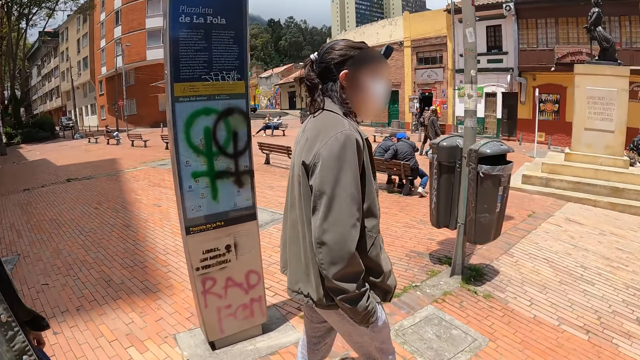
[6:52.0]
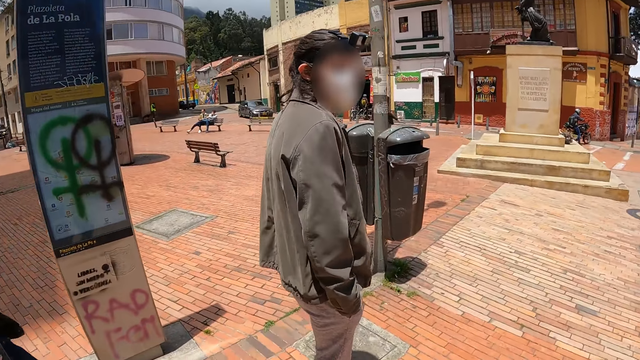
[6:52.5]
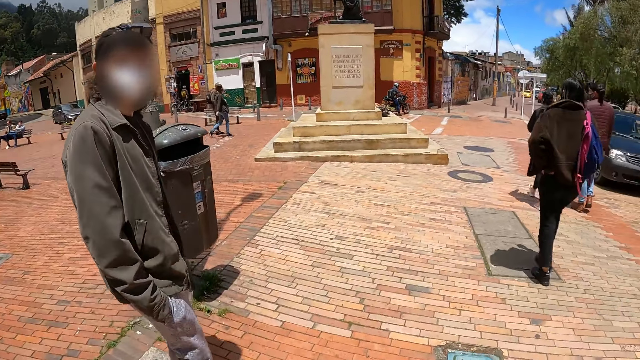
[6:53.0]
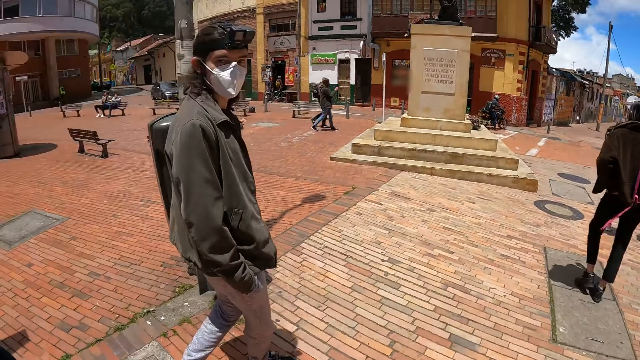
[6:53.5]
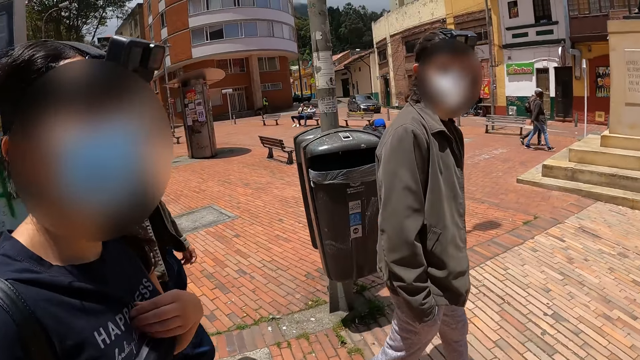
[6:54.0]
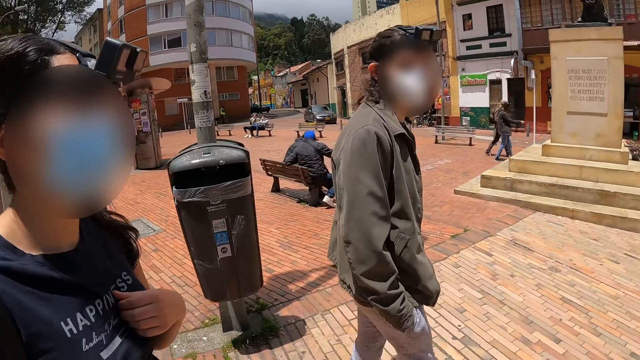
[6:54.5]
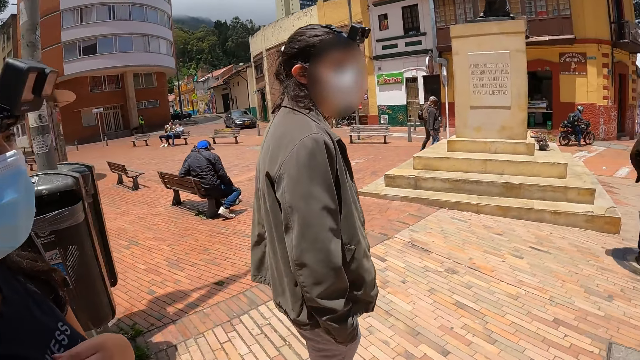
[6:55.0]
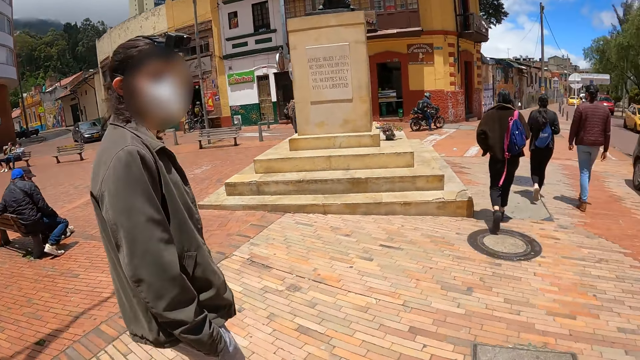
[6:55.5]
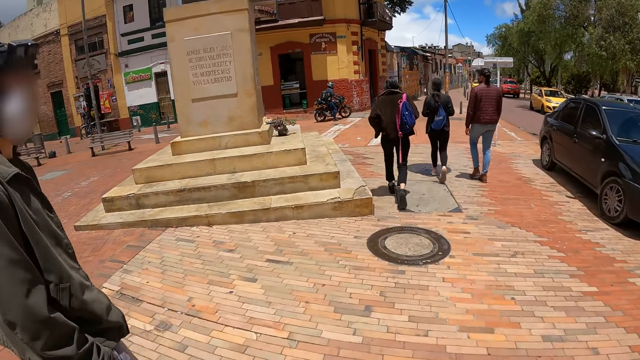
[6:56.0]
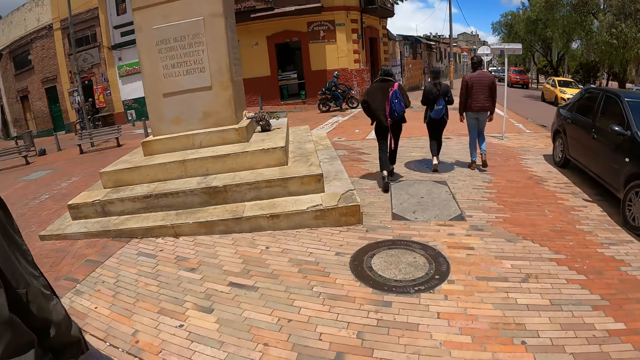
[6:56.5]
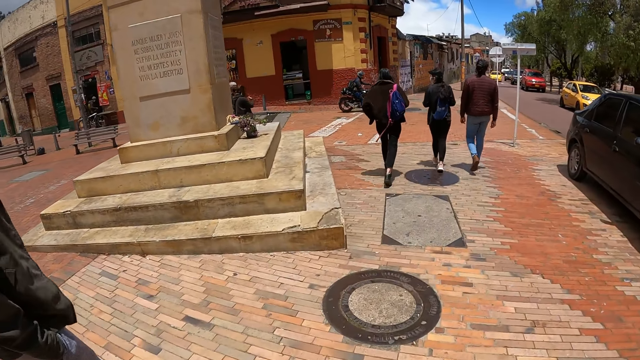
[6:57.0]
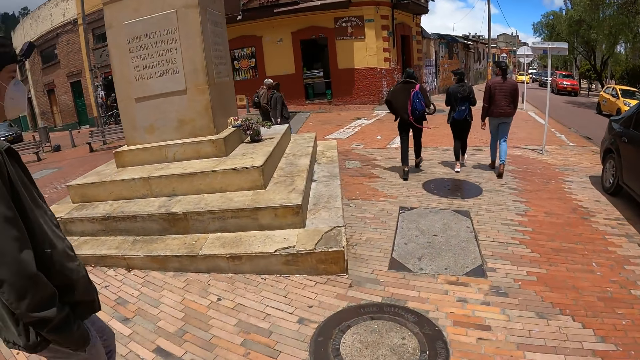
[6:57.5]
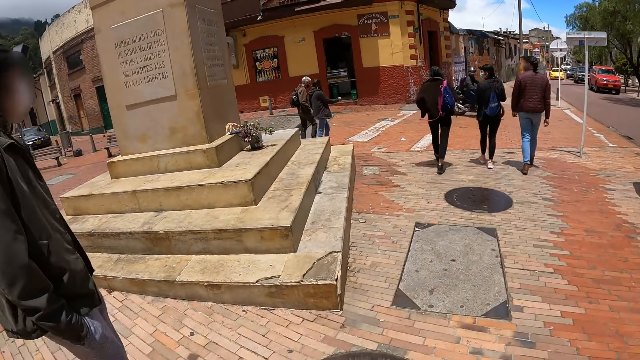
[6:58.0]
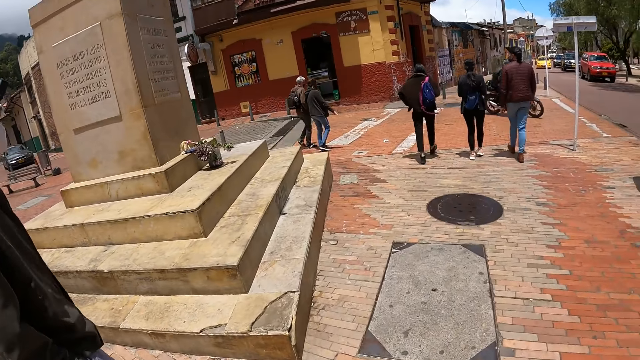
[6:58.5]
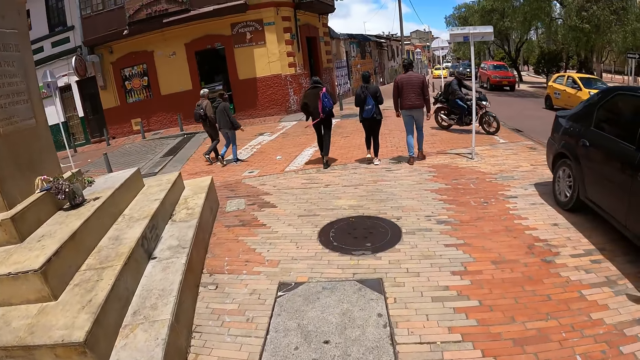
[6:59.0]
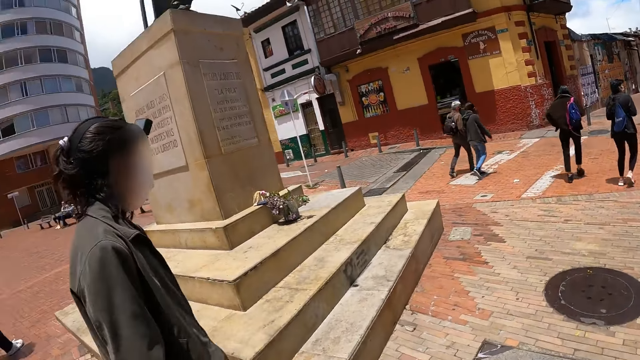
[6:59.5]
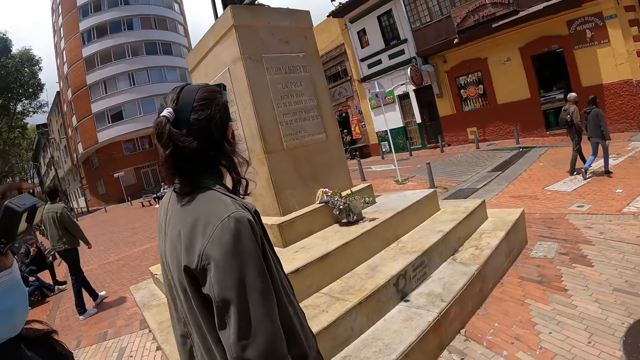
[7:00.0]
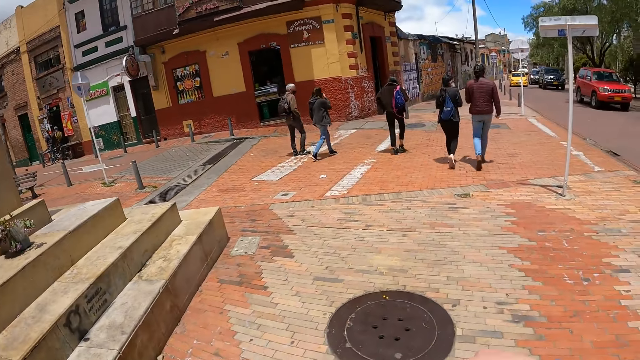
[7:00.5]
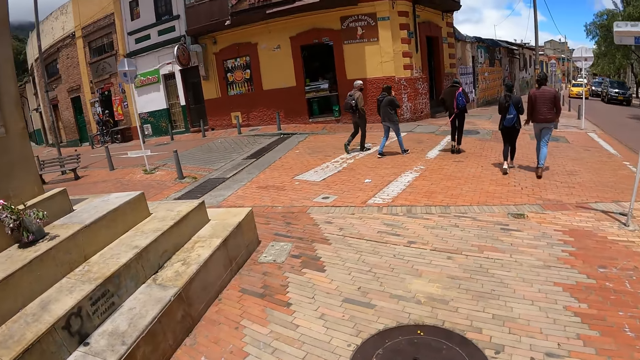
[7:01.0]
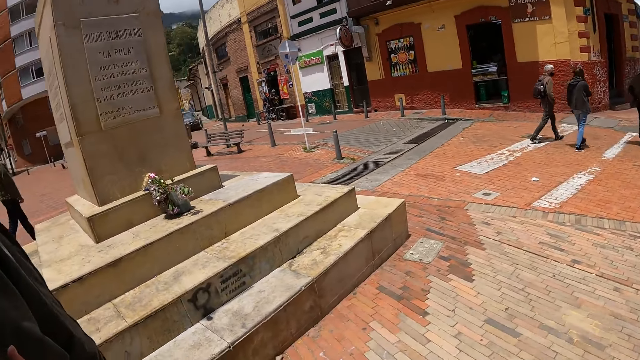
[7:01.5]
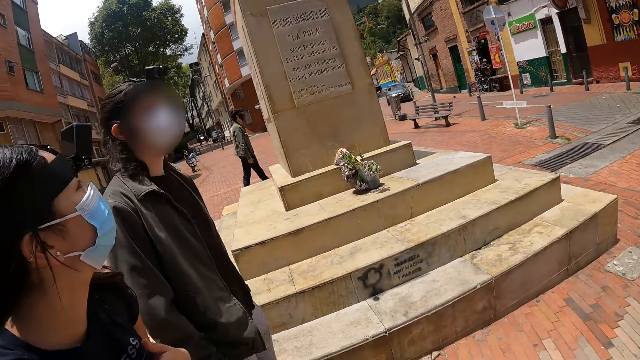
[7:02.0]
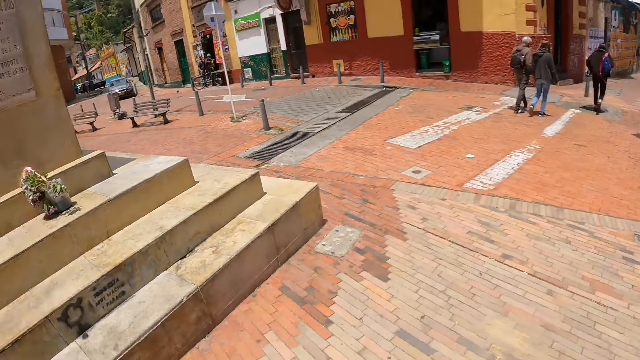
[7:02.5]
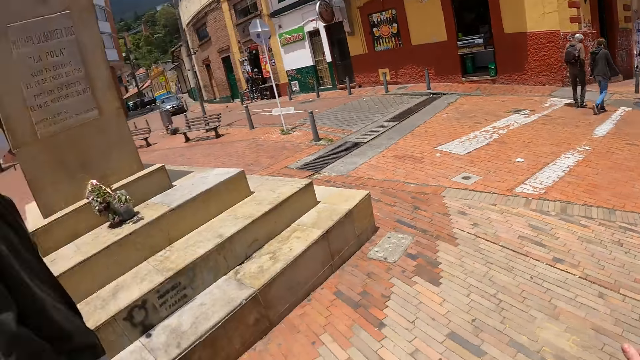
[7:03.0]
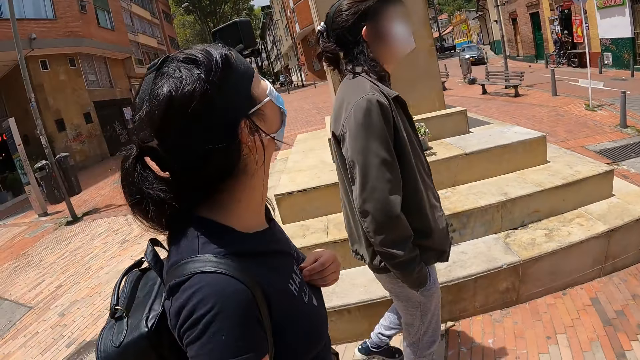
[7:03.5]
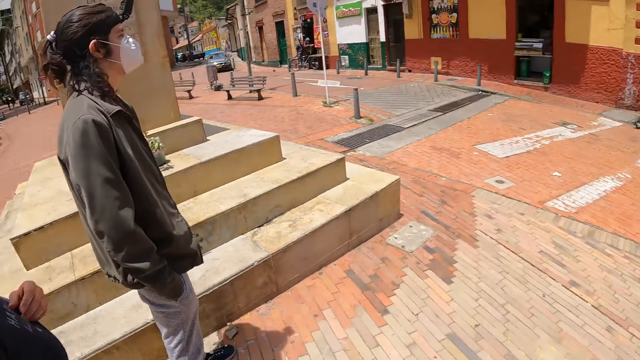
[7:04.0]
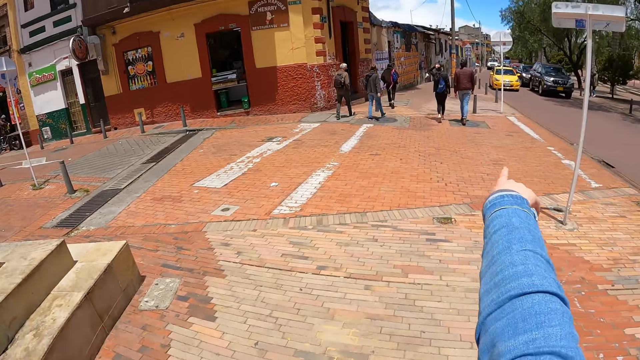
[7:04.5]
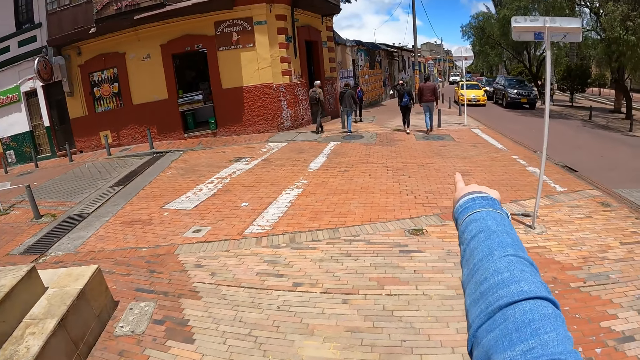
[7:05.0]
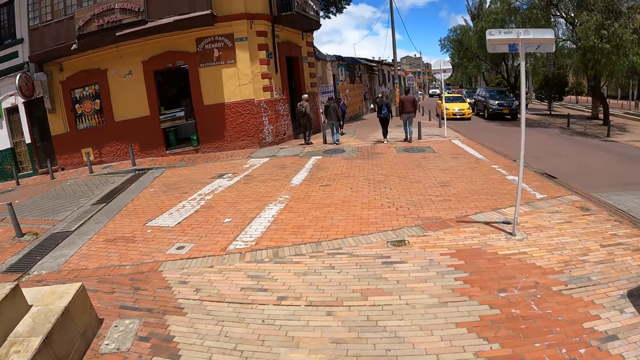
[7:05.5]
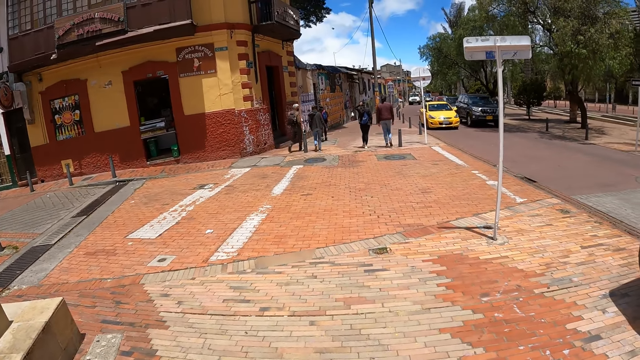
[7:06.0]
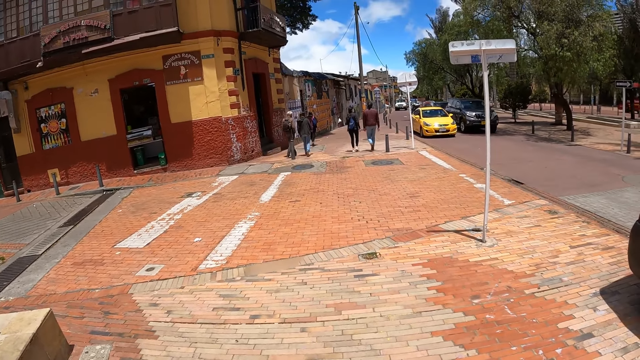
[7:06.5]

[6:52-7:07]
A man looks at the camera wearer. The camera wearer looks around repeatedly. They point at the streets. They stretch the hand.

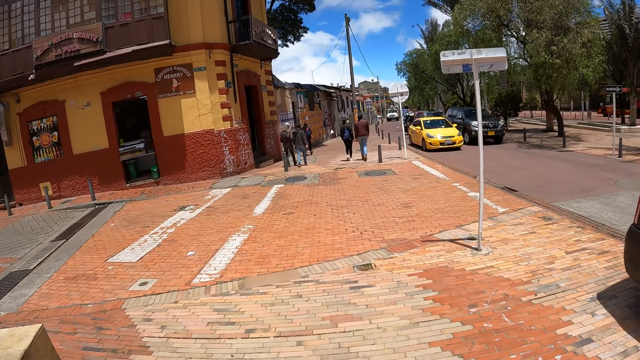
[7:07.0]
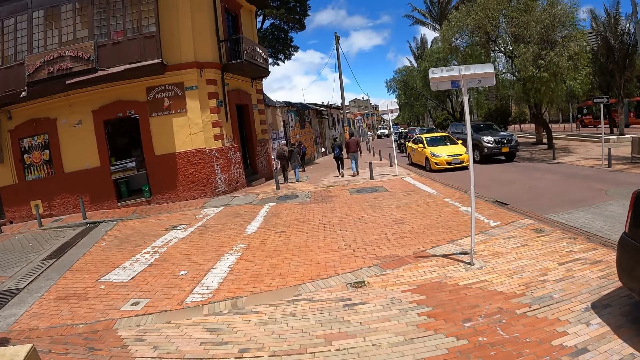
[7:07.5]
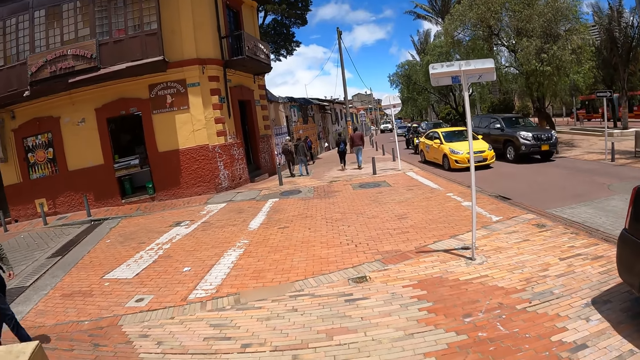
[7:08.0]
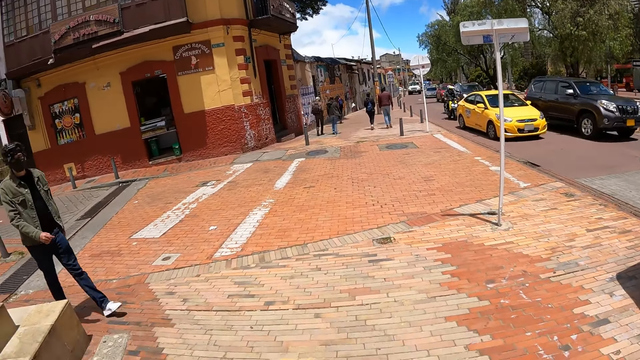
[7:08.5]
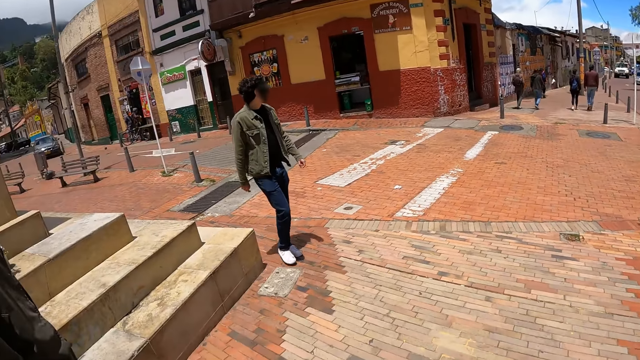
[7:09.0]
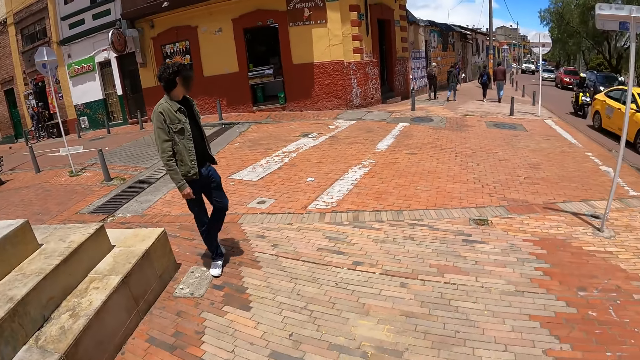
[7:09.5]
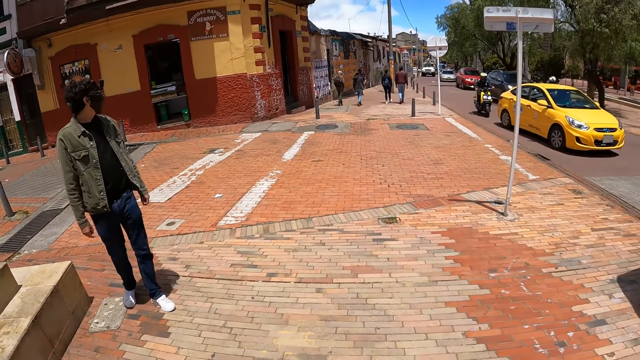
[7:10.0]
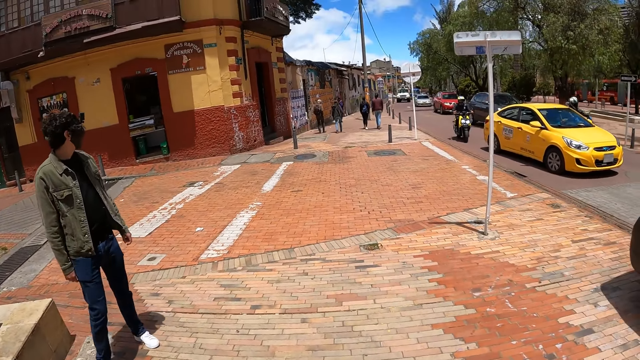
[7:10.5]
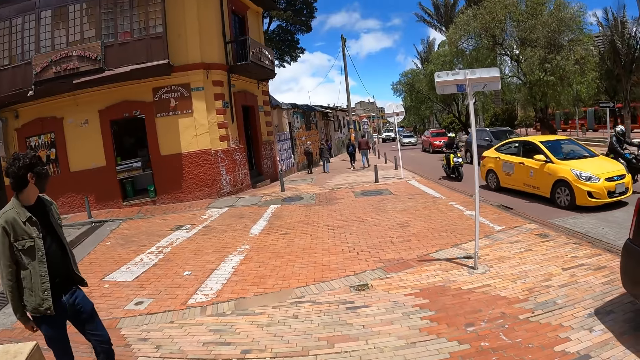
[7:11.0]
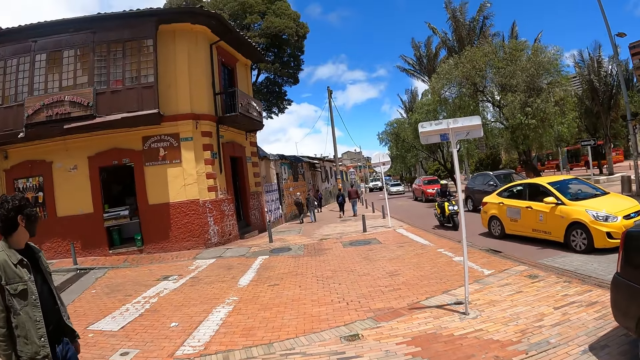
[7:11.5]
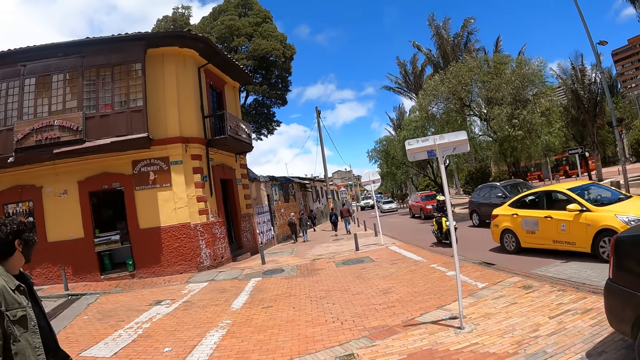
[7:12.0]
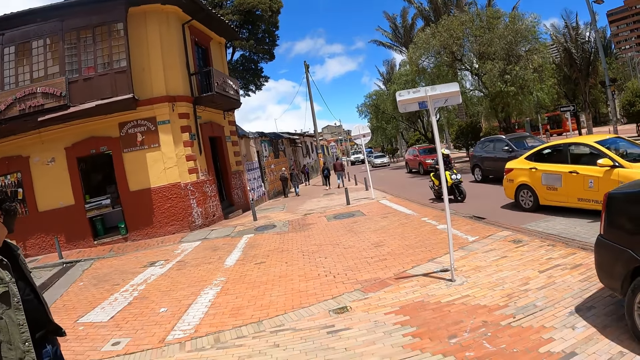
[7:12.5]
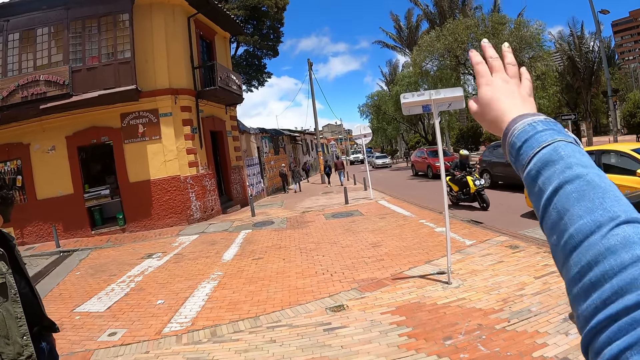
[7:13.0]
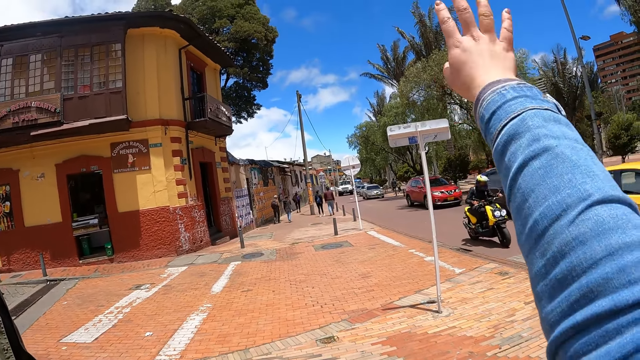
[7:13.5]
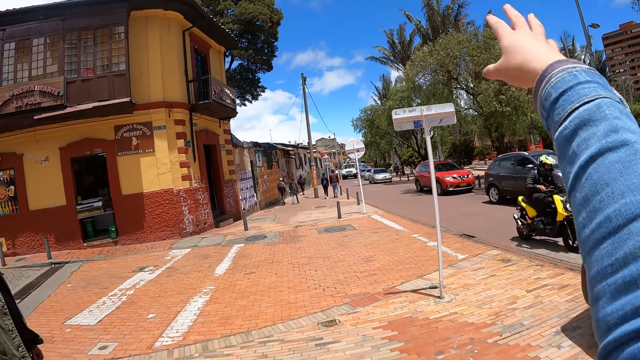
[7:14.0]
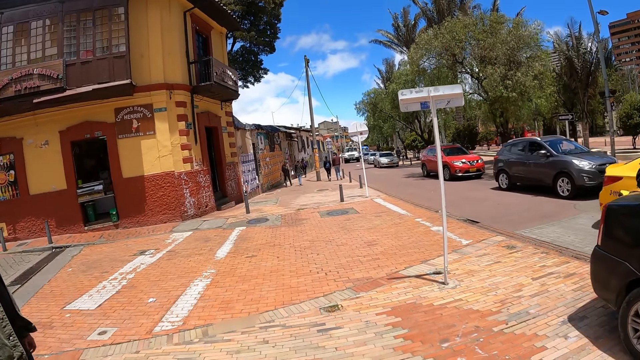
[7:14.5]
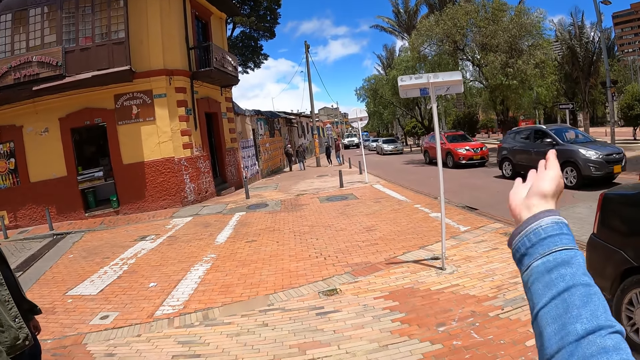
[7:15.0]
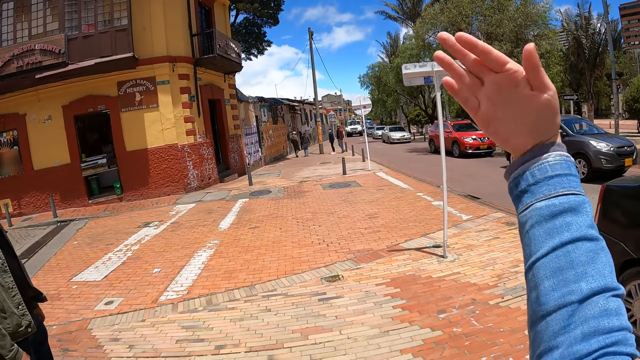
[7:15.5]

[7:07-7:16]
The camera wearer waves the hand. They gesture and converse.
